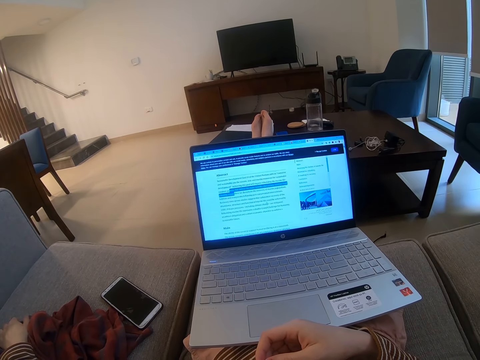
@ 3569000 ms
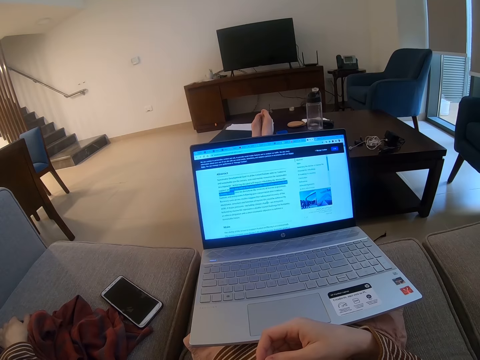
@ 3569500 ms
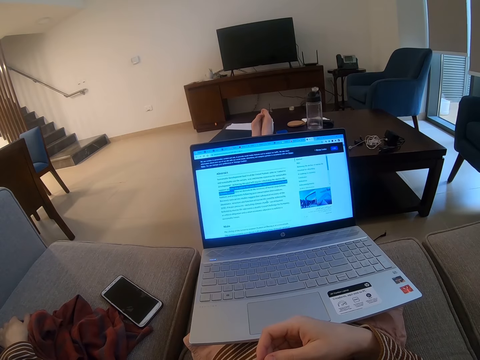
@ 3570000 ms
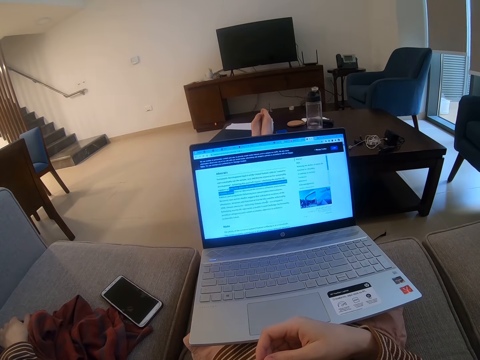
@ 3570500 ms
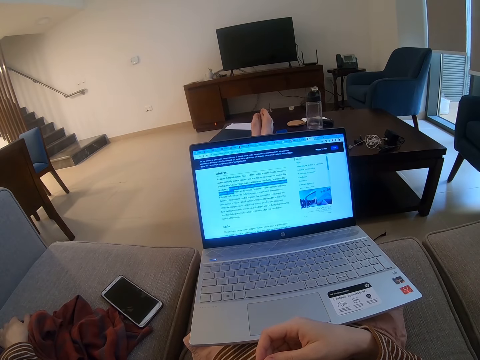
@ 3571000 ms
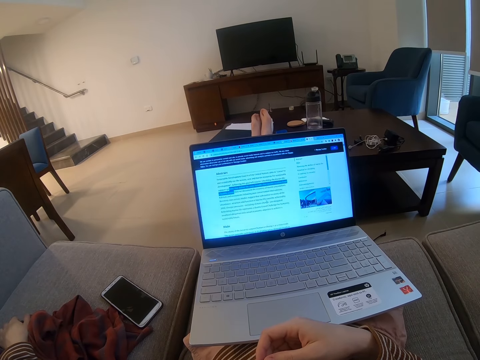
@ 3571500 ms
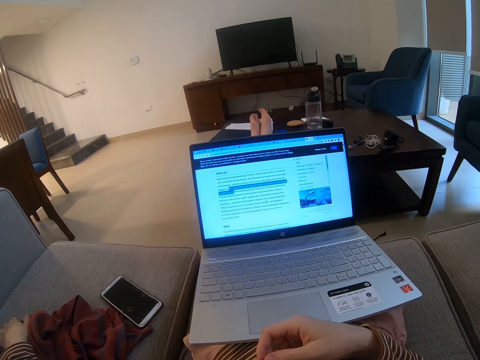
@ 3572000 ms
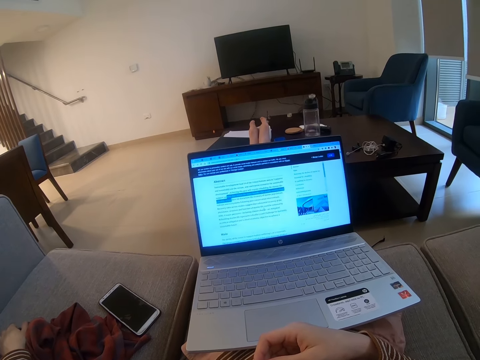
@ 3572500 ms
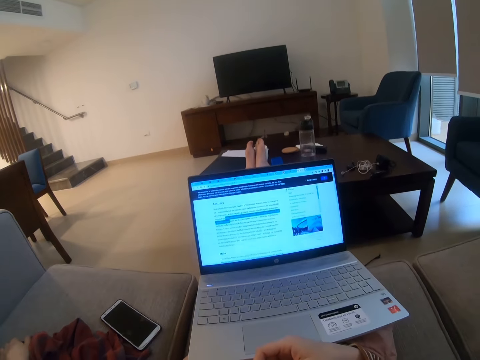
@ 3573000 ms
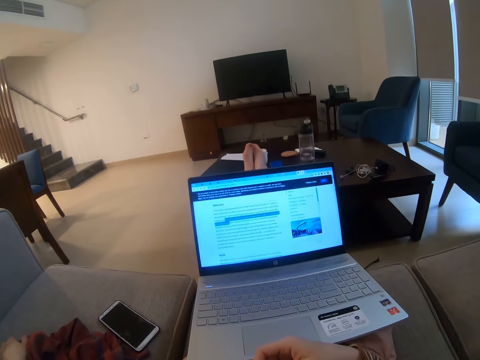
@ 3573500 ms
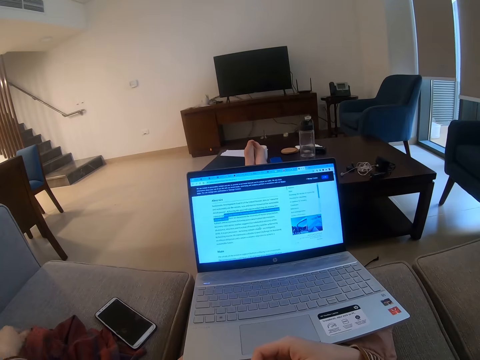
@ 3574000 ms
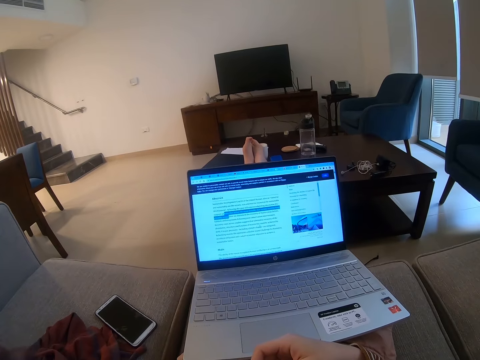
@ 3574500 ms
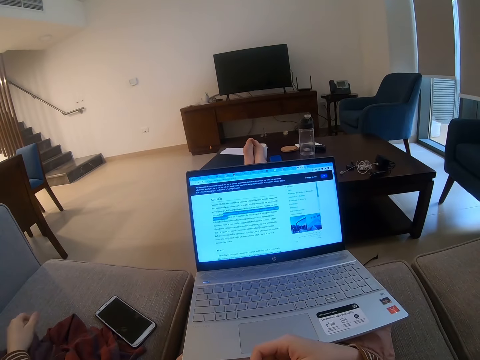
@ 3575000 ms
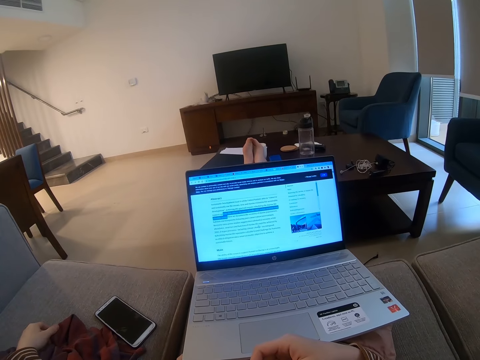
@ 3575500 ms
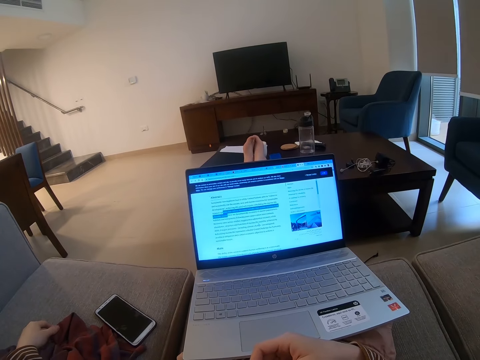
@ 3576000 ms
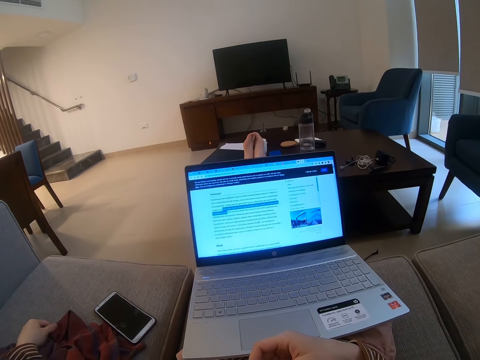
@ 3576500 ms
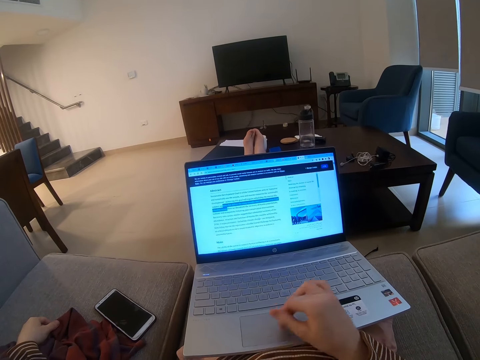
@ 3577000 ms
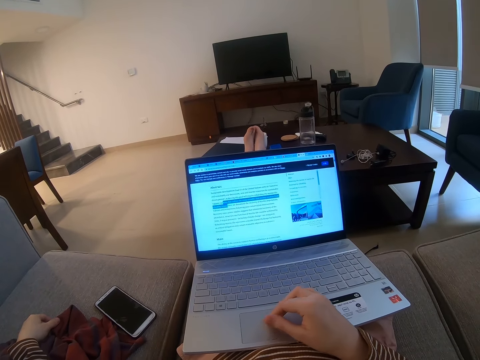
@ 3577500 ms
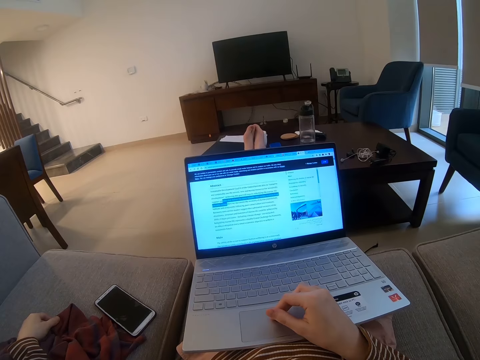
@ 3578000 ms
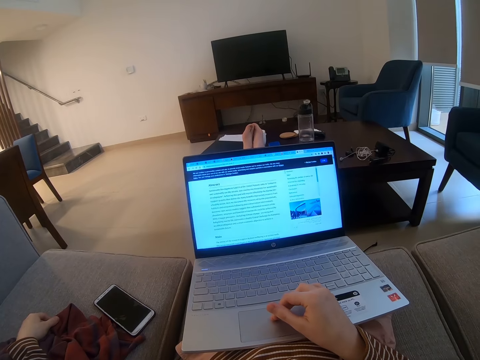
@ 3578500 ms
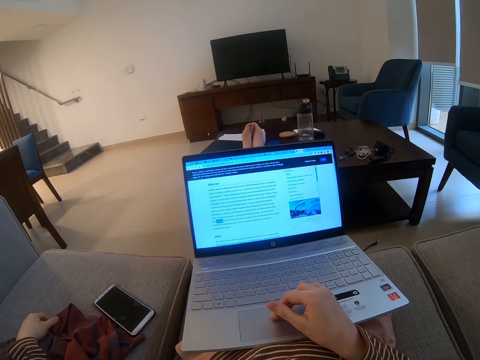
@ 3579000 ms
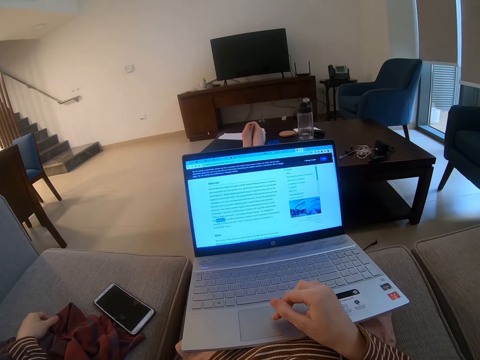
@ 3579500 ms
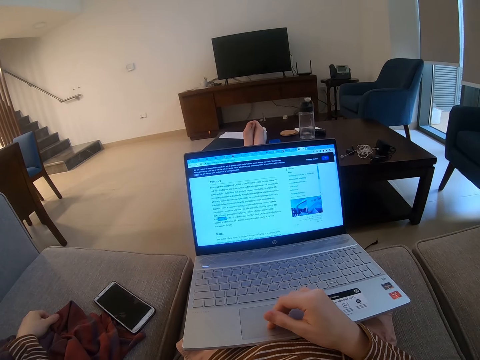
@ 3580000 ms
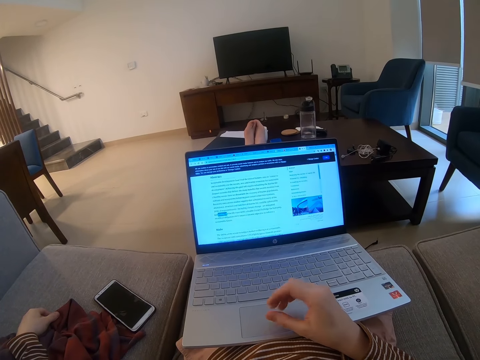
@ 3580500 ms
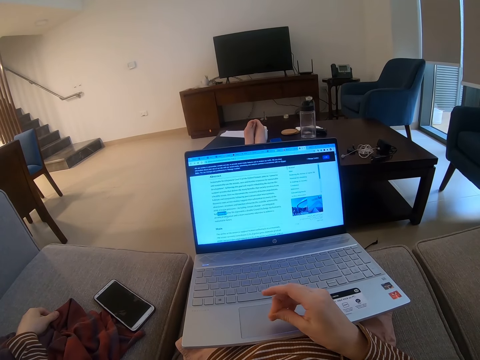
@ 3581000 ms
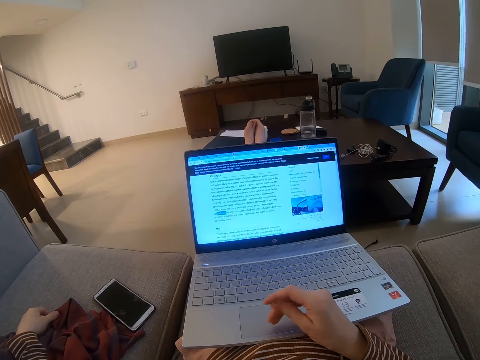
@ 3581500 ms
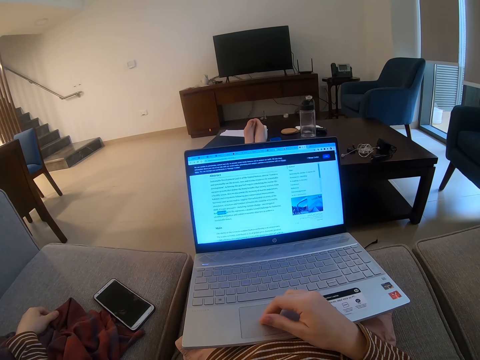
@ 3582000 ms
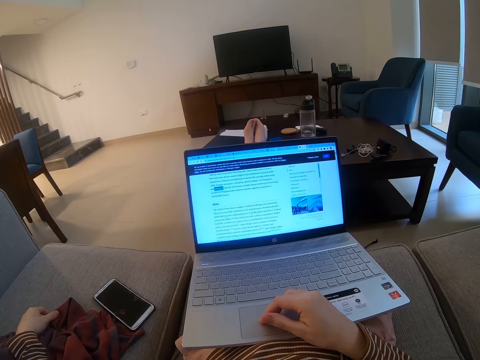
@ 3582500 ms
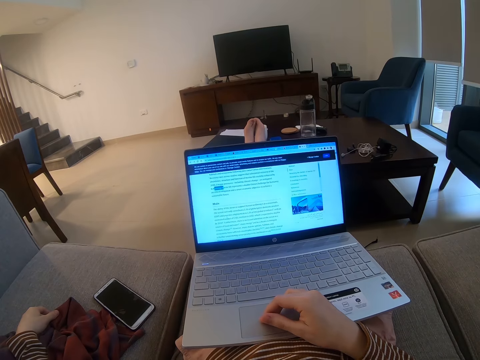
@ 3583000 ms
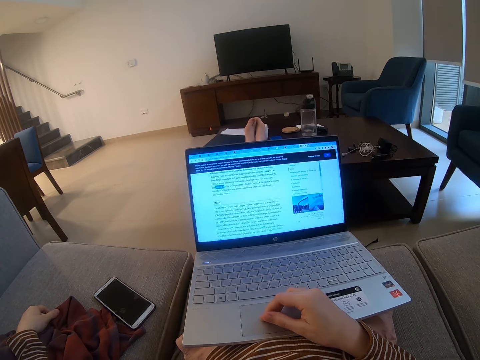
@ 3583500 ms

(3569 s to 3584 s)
A man talks to the camera wearer. The camera wearer talks to the man. They operate the laptop.

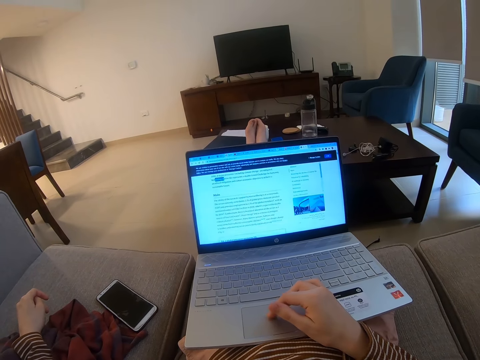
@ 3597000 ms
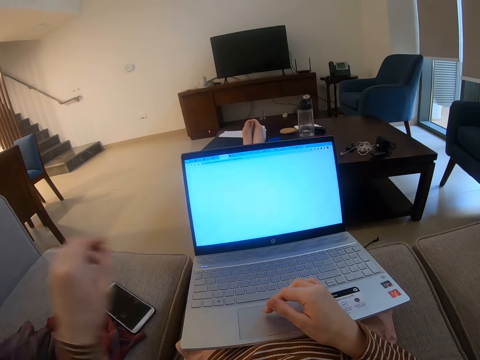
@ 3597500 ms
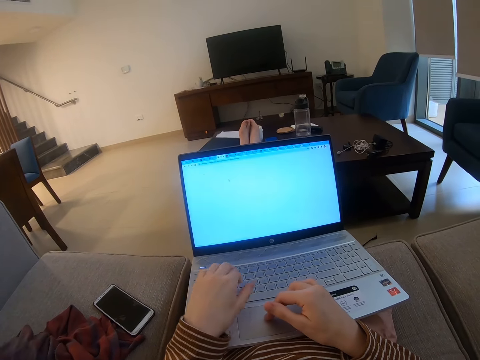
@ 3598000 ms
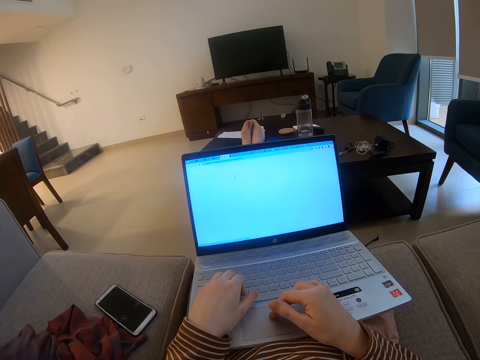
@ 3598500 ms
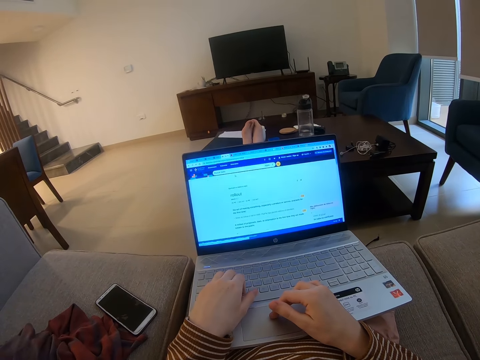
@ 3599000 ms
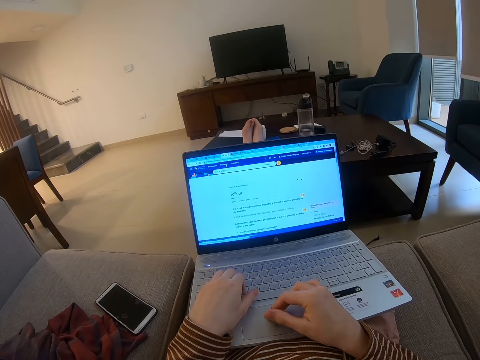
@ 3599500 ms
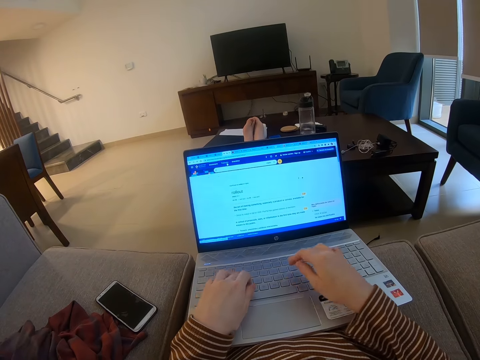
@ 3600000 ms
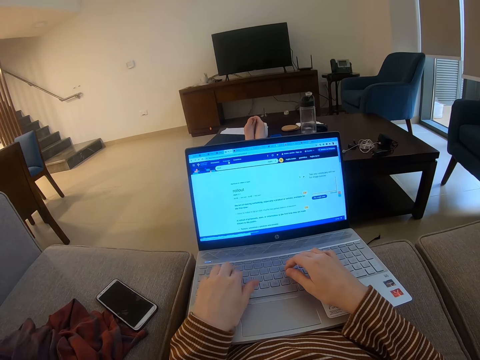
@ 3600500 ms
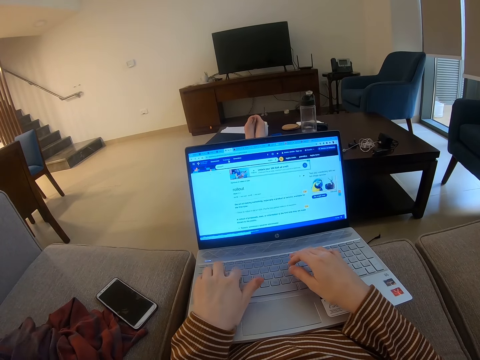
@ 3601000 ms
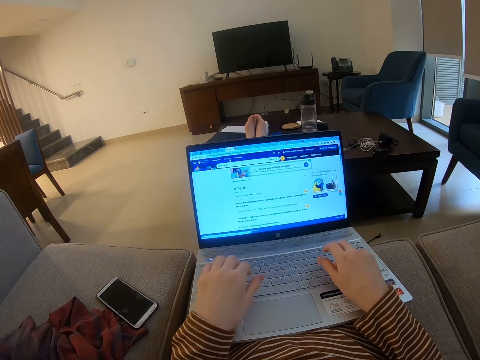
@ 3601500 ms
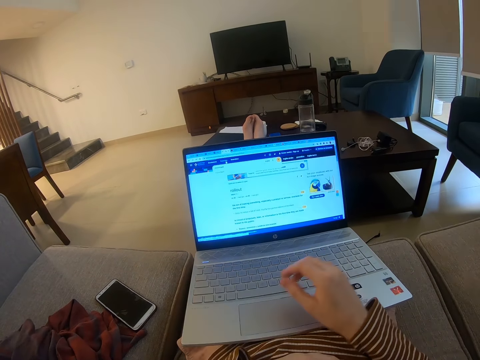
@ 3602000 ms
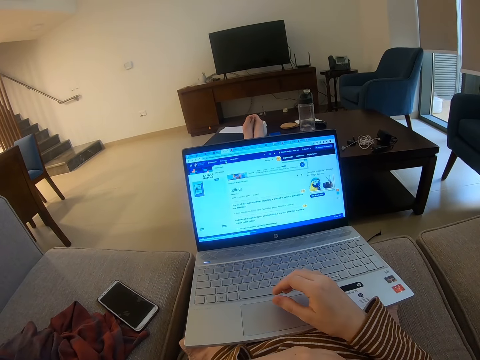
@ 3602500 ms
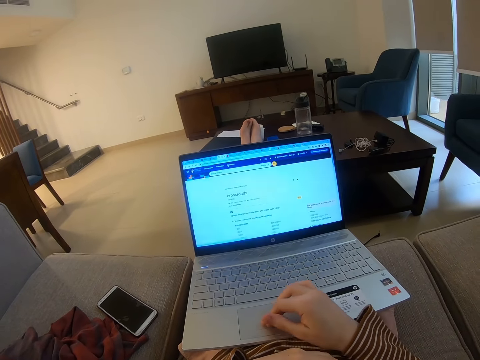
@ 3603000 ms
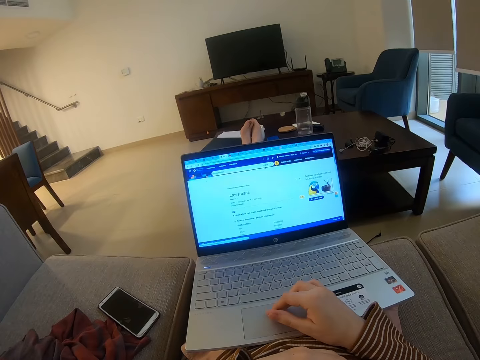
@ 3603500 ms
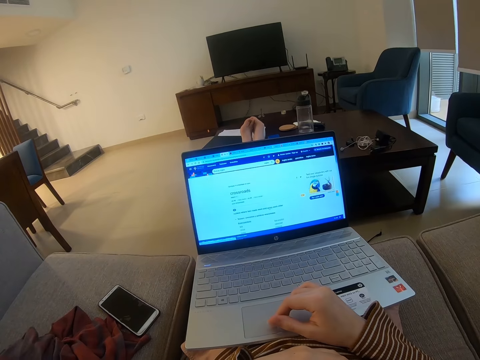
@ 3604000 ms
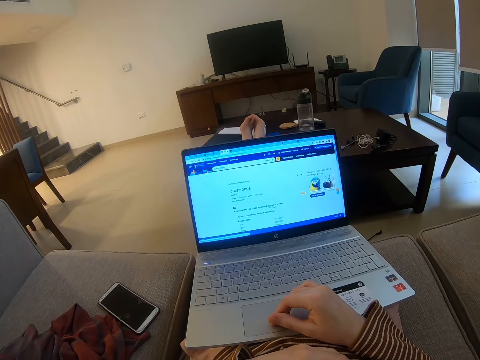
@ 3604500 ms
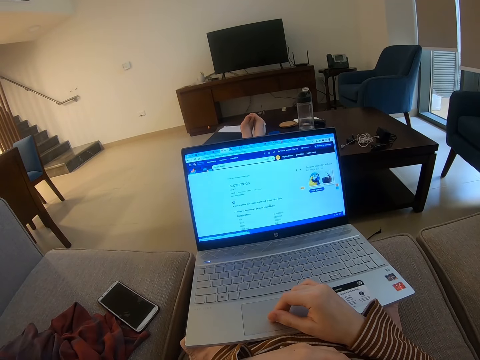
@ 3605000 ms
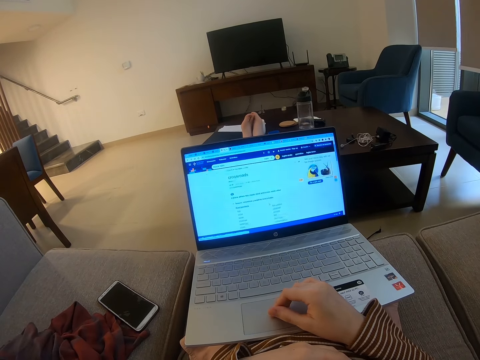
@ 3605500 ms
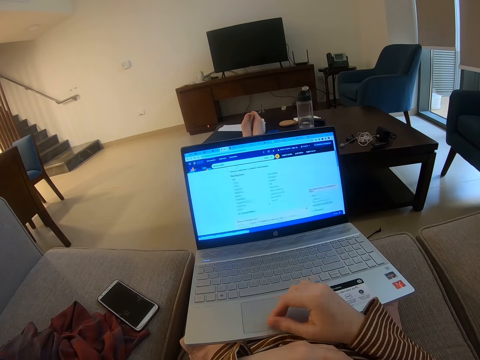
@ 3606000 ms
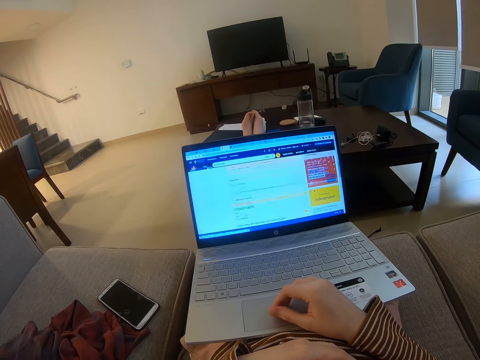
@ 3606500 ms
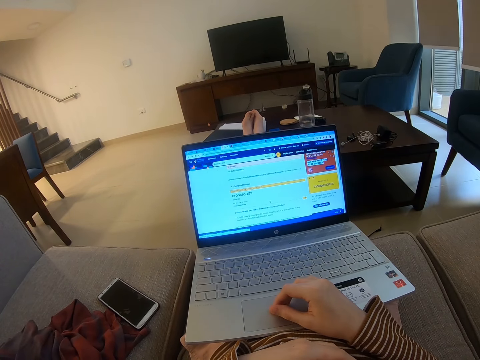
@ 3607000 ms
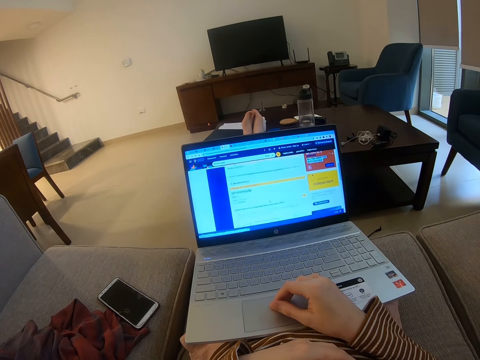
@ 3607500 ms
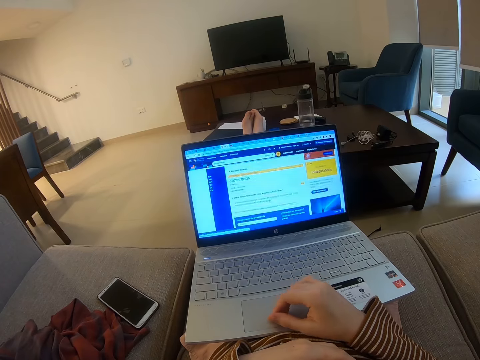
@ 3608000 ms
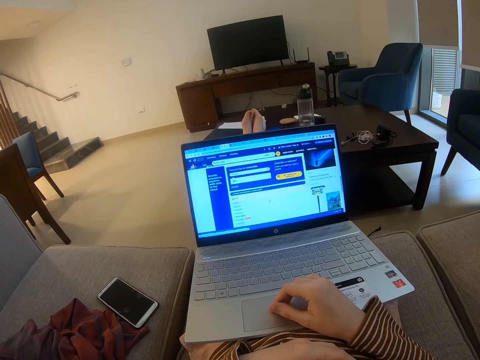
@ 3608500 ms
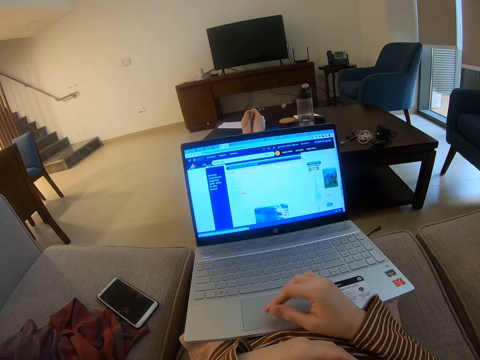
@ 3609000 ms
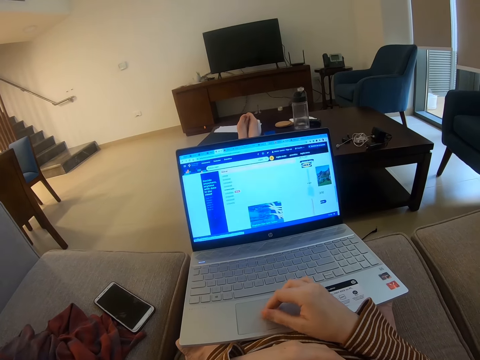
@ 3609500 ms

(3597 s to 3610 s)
The camera wearer operates the laptop with hands. They look at the laptop. They operate the laptop.
